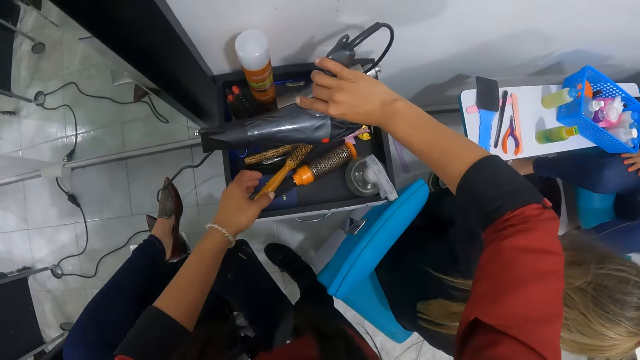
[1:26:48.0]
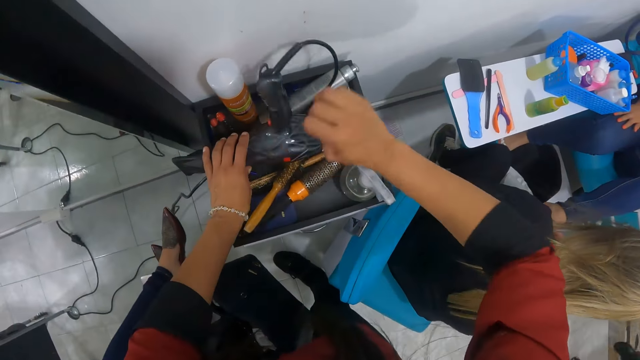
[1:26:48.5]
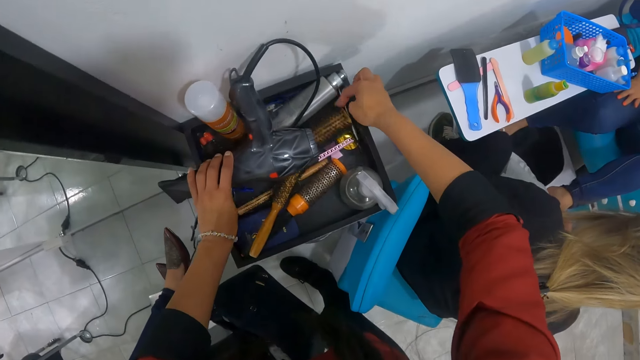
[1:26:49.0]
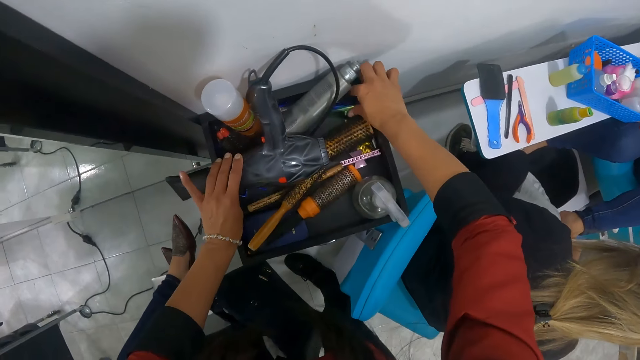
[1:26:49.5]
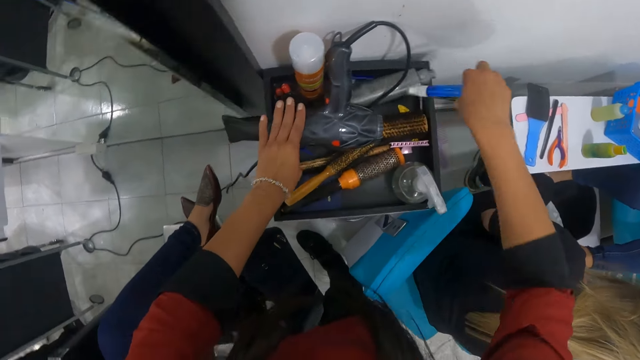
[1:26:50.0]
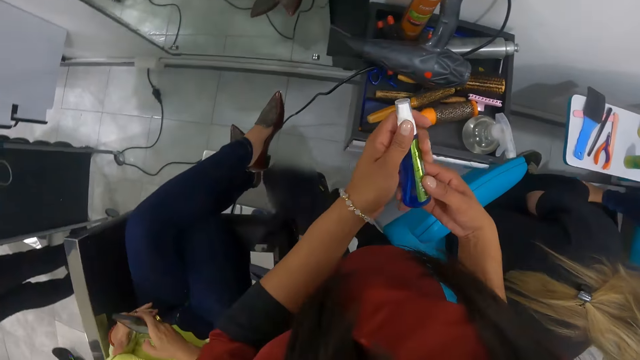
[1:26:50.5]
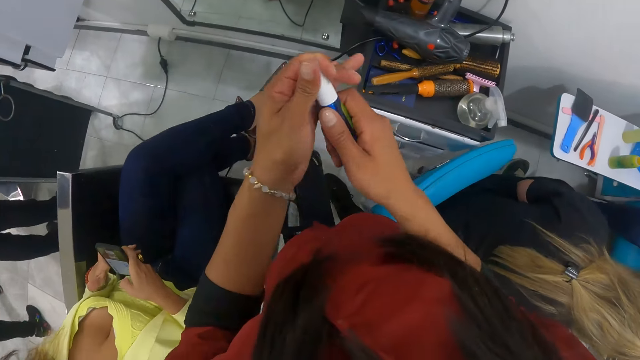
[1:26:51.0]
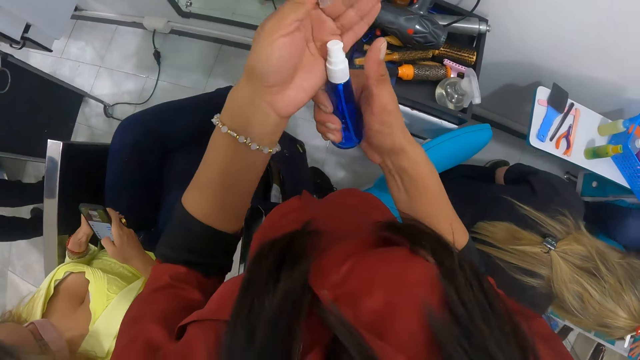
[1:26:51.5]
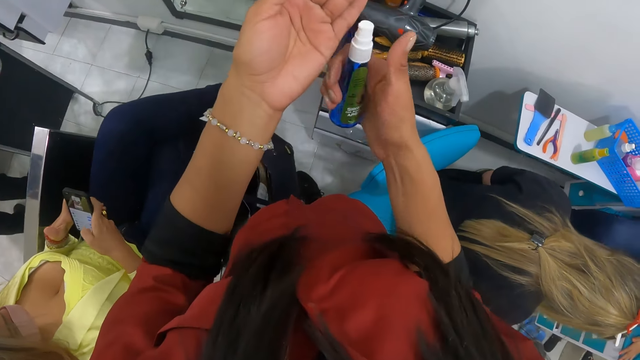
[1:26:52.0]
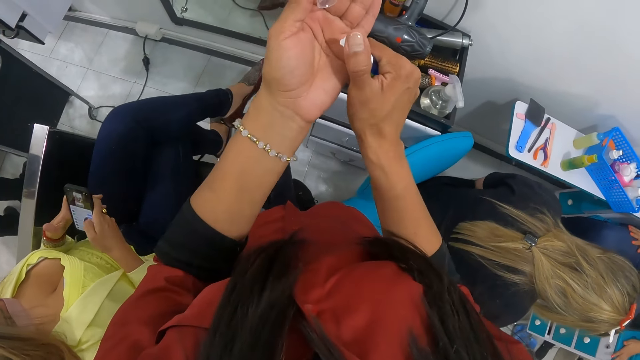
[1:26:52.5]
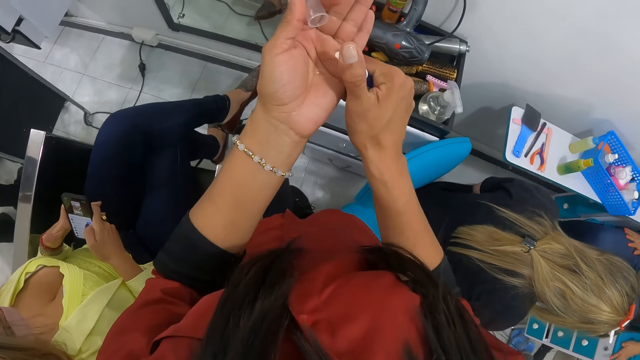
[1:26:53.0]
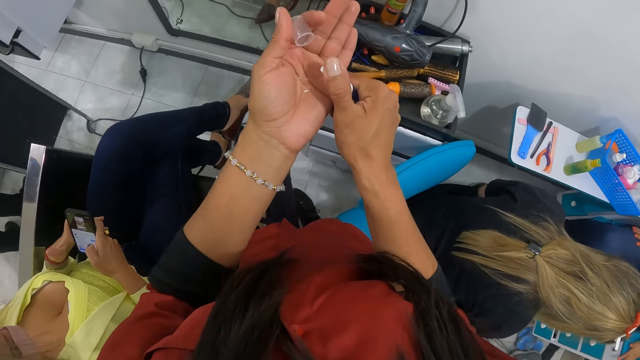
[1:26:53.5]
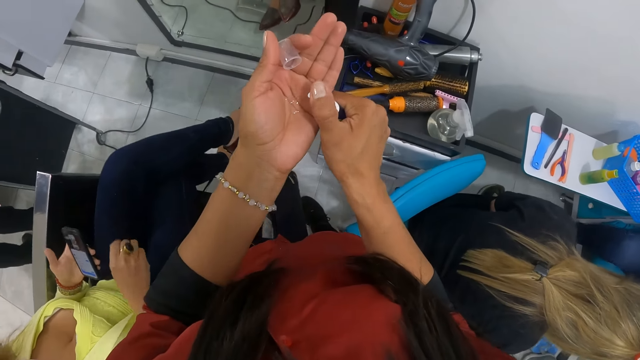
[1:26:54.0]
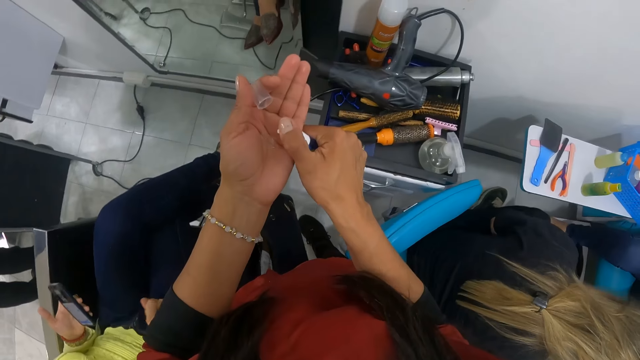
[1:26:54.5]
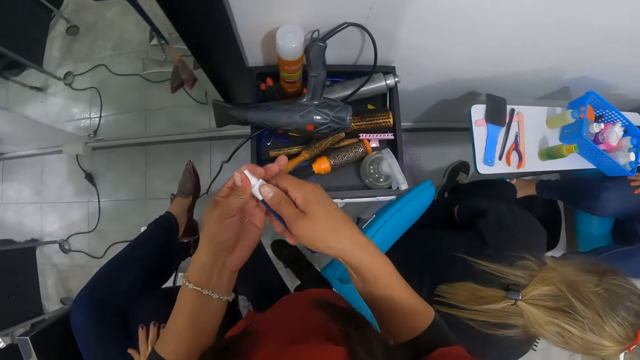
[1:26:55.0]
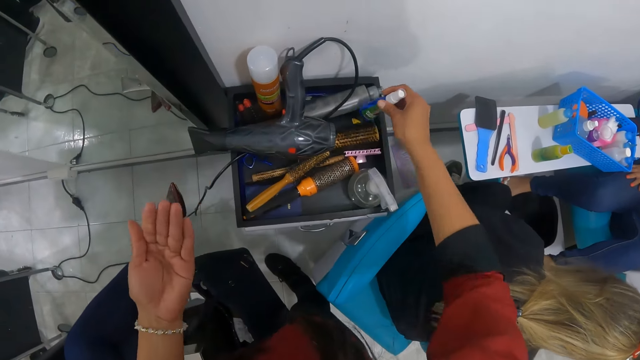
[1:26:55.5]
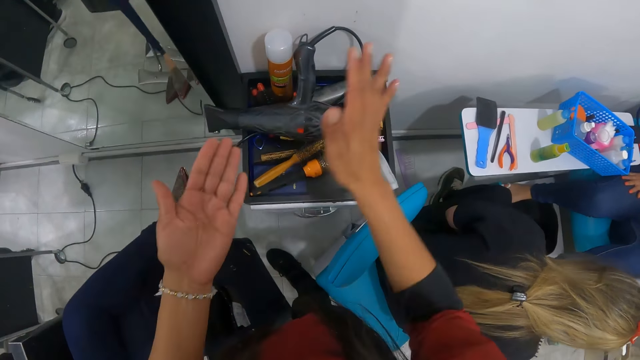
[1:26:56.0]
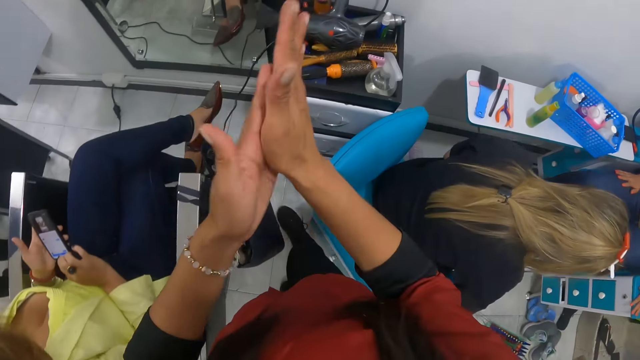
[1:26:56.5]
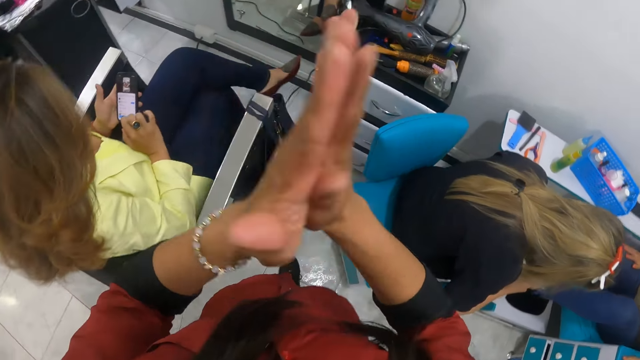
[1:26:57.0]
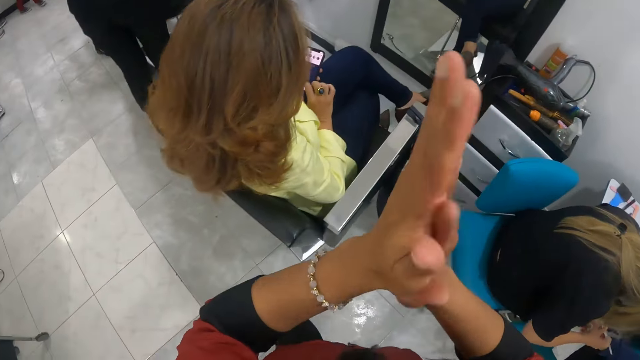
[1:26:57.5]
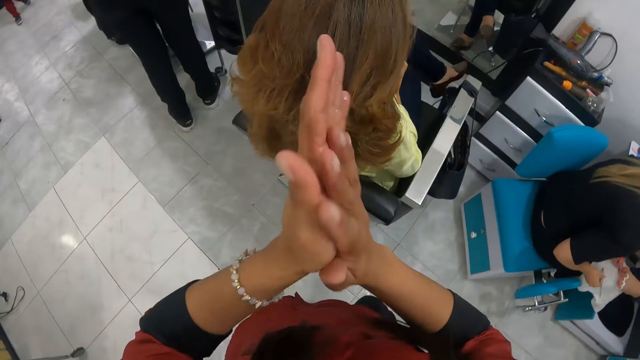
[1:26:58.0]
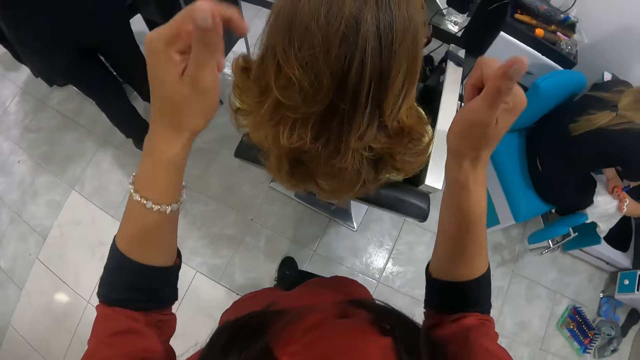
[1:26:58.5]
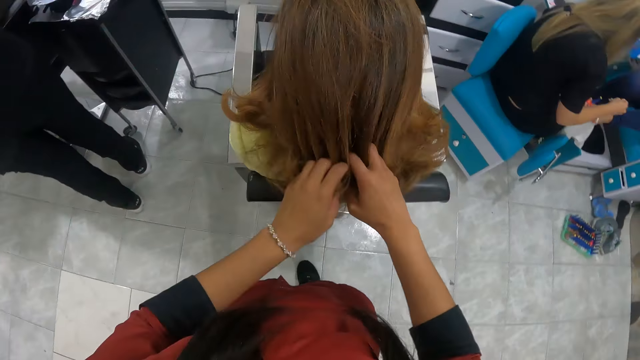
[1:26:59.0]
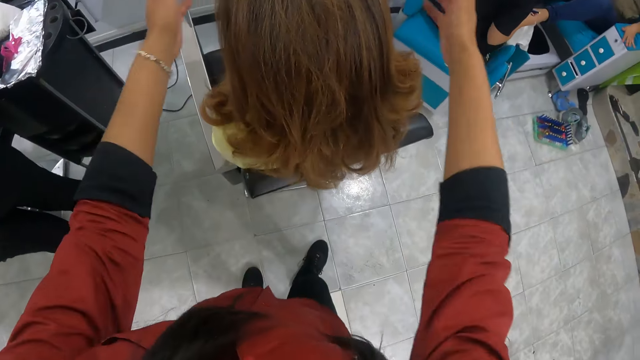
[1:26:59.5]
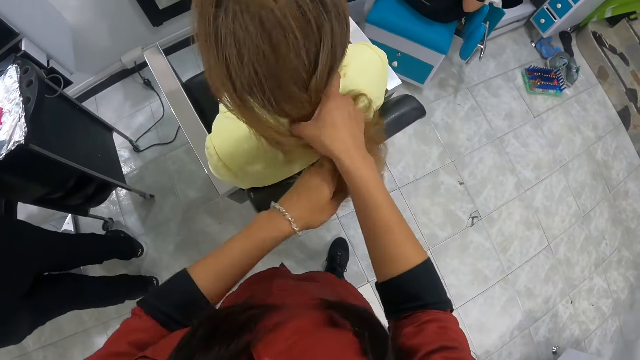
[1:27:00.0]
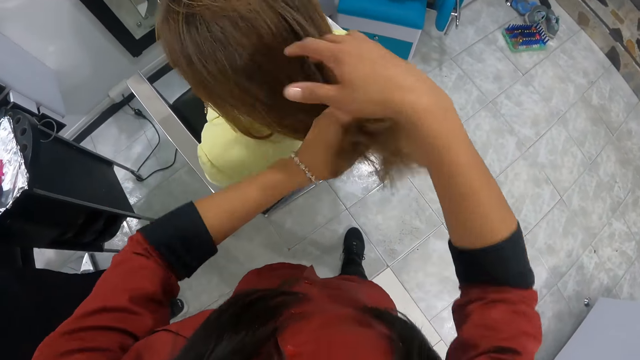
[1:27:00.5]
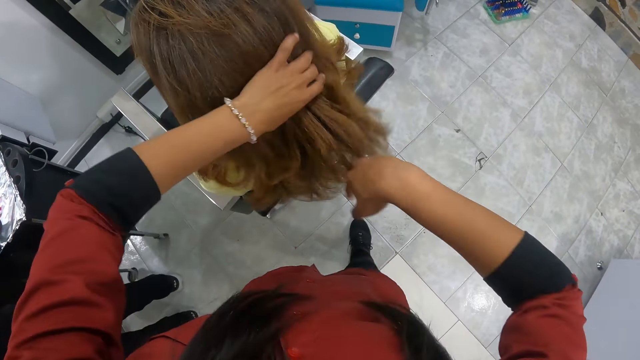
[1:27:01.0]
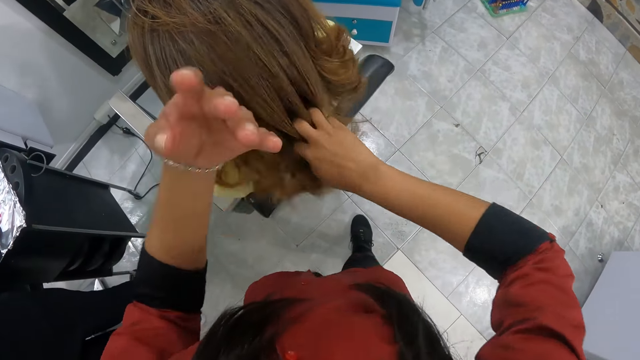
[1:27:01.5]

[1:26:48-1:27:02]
The camera wearer holds the hand dryer on the drawer with her left hand. She places the hand dryer in her right hand on the drawer. She moves the hair brush on the drawer with her right hand. She picks a spray bottle from the top of the drawer with her right hand. She takes off the cap of the spray bottle in her right hand with her left hand. She sprays moisturizer from the bottle in her right hand on her left hand. A woman touches a phone. The woman wipes a cloth. The camera wearer covers the spray bottle in her right hand with the cap in her left hand. She places the spray bottle in her right hand on the drawer. She rubs her hands together. She rubs the moisturizer in her hands on the woman's hair. She touches the woman's hair.

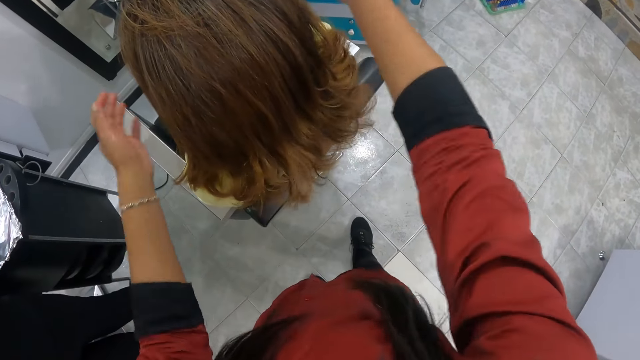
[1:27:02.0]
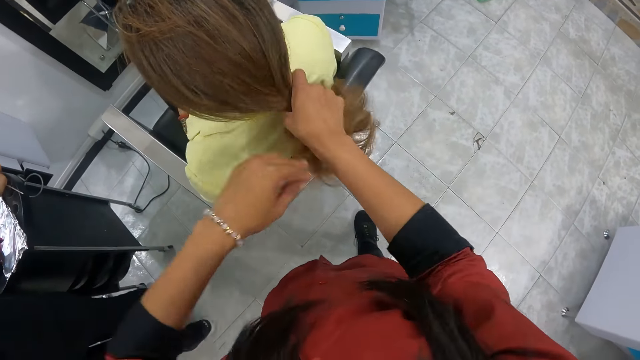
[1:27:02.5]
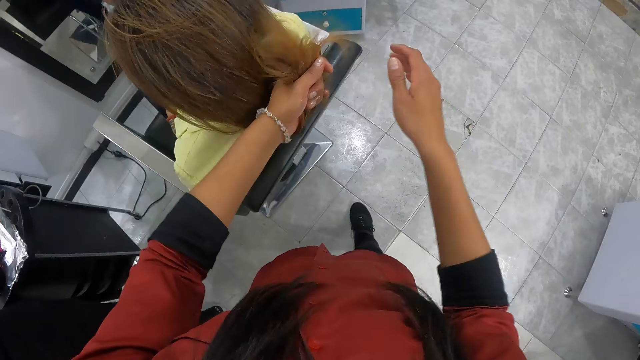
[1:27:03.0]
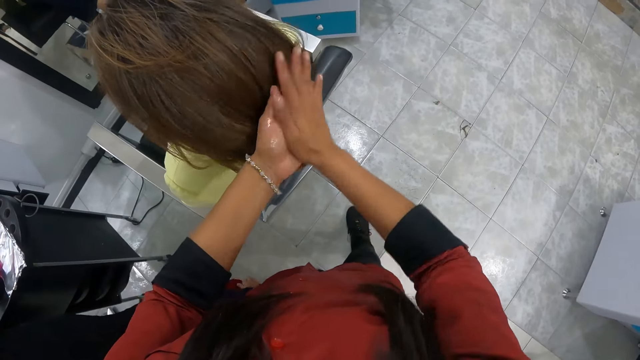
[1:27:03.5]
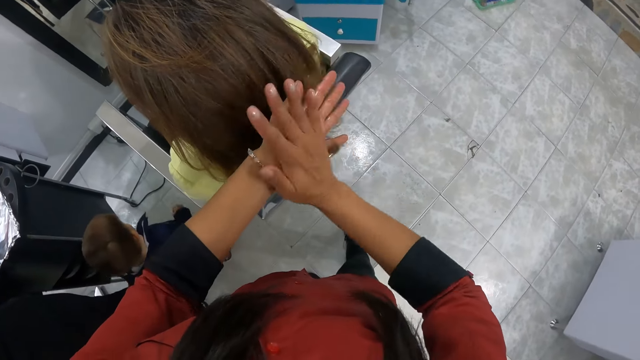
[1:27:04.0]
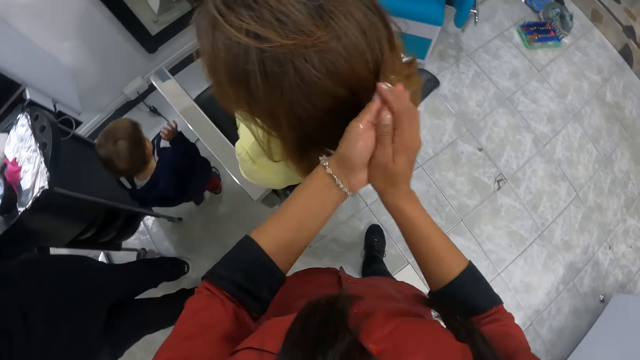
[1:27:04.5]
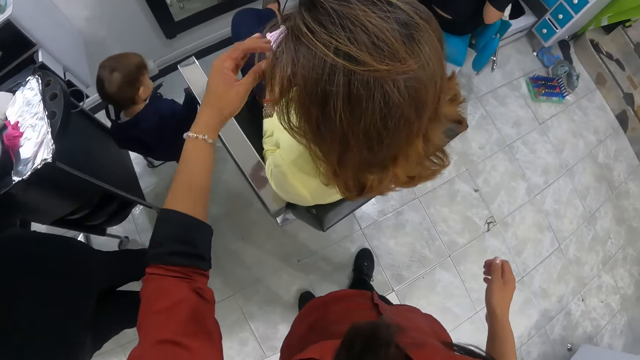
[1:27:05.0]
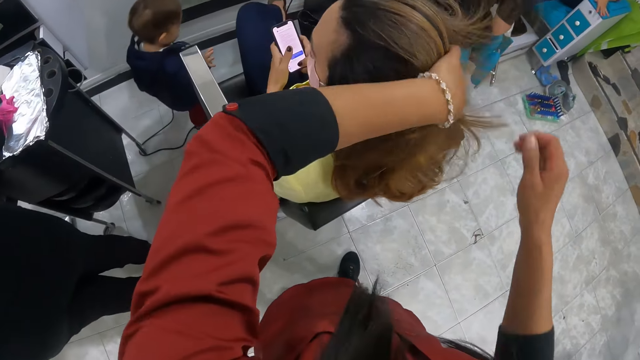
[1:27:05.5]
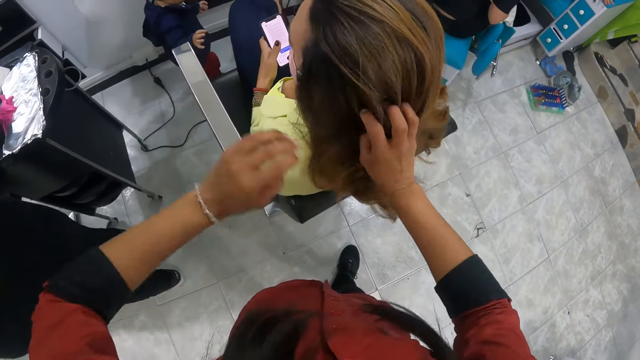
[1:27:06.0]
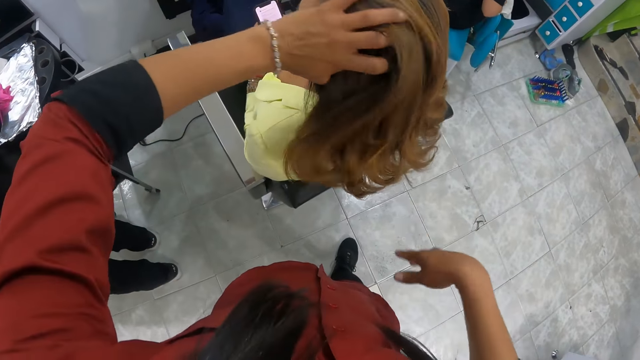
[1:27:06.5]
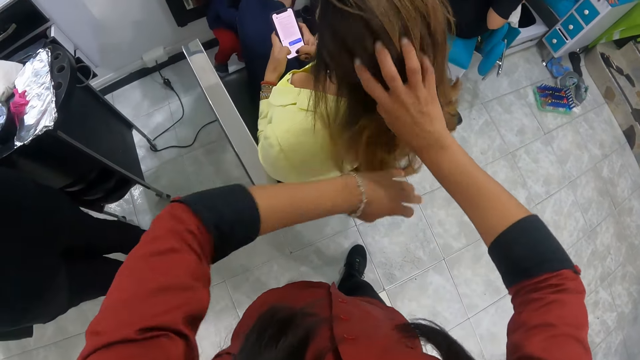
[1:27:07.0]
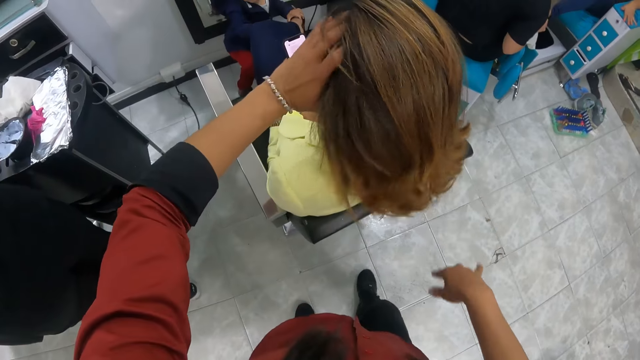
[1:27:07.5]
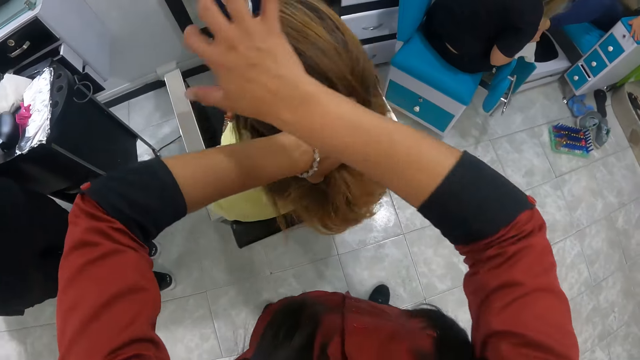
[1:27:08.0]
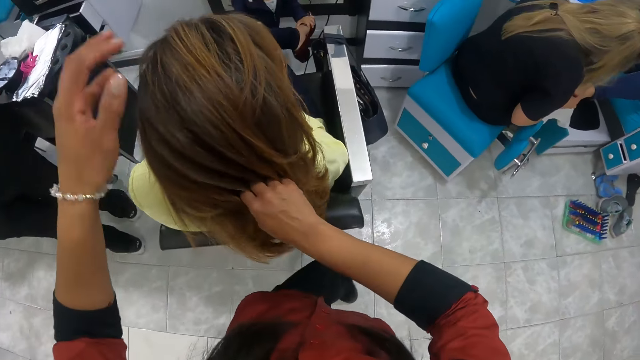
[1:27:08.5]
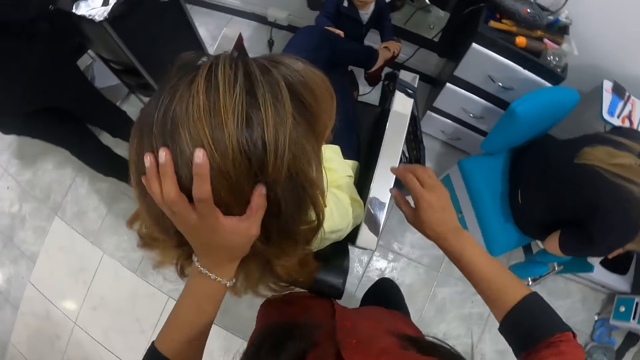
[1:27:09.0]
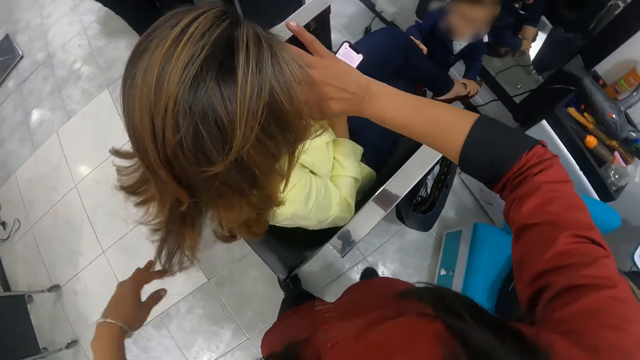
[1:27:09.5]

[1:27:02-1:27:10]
The camera wearer touches the woman's hair. A boy walks to the woman. The camera wearer applies oil on the woman's hair. They apply oil on the woman's hair again. The boy holds the woman's legs with both his hands.
